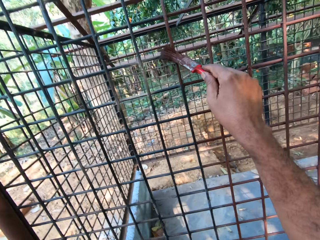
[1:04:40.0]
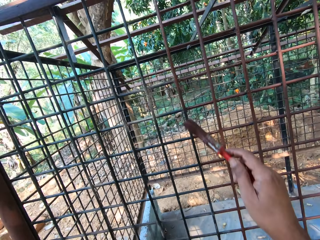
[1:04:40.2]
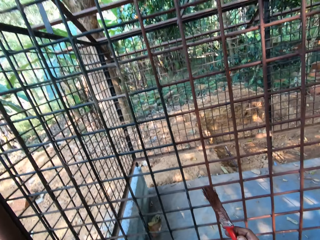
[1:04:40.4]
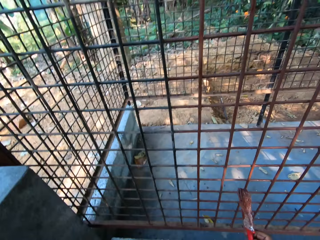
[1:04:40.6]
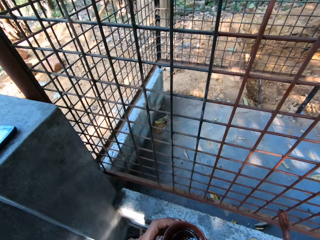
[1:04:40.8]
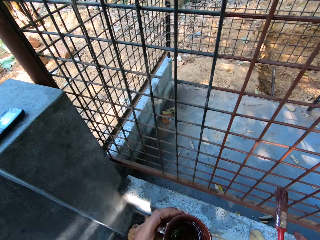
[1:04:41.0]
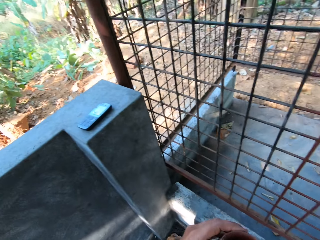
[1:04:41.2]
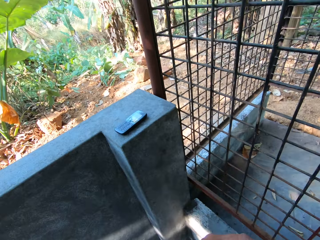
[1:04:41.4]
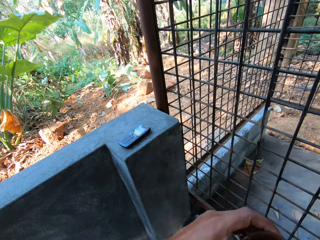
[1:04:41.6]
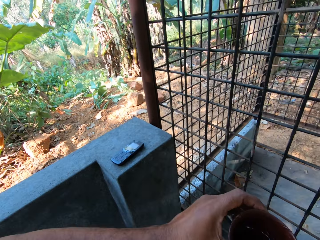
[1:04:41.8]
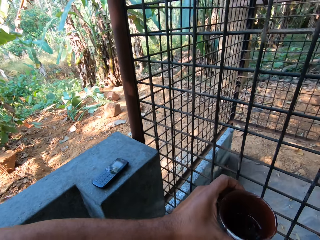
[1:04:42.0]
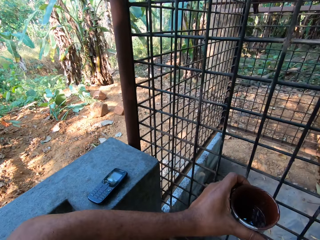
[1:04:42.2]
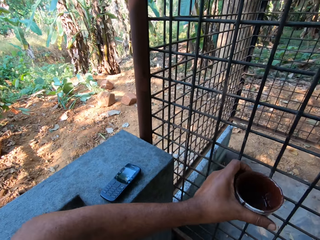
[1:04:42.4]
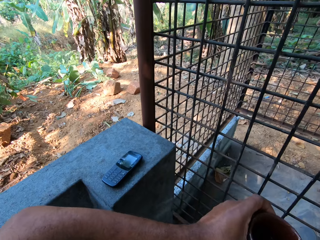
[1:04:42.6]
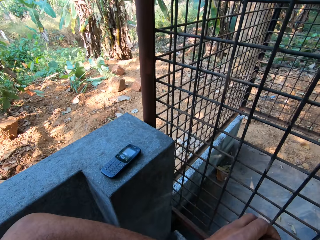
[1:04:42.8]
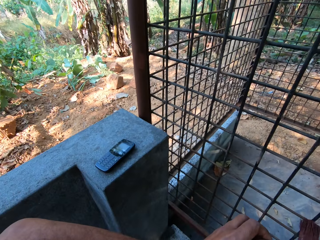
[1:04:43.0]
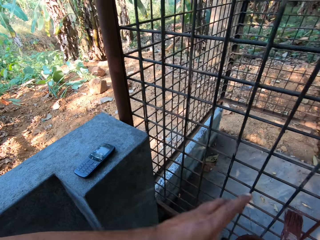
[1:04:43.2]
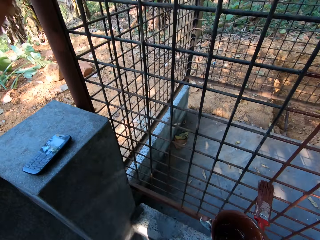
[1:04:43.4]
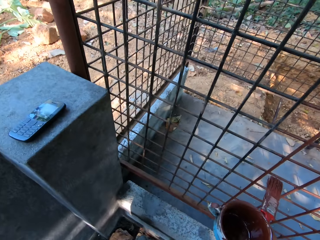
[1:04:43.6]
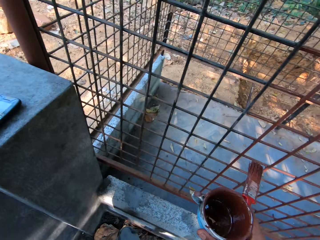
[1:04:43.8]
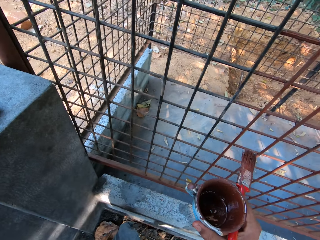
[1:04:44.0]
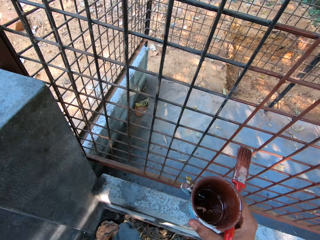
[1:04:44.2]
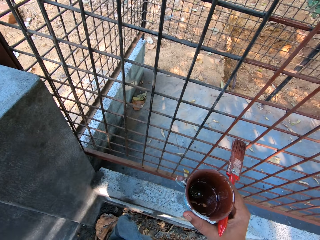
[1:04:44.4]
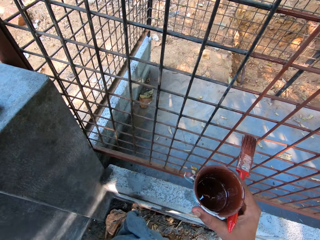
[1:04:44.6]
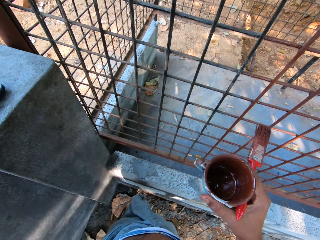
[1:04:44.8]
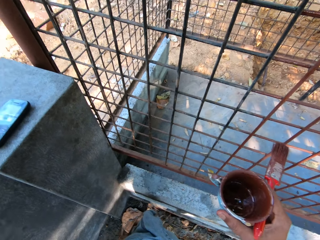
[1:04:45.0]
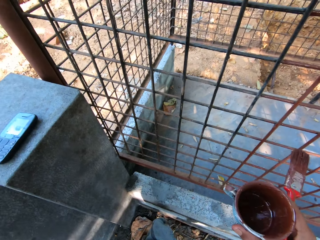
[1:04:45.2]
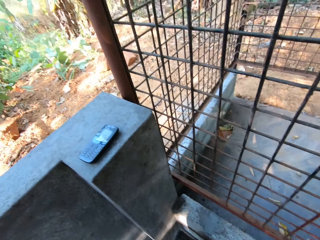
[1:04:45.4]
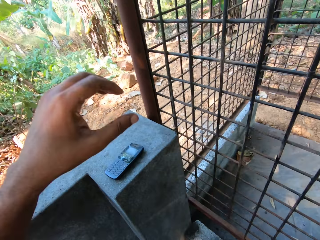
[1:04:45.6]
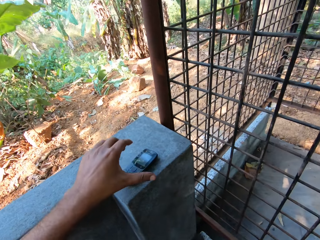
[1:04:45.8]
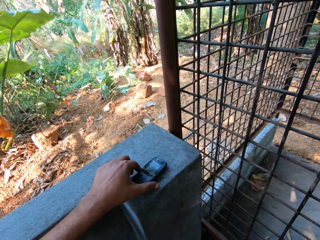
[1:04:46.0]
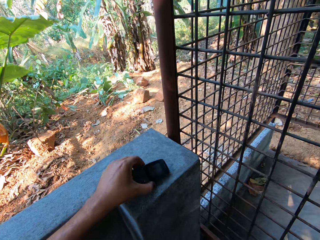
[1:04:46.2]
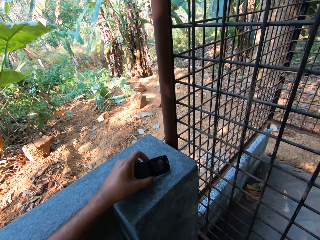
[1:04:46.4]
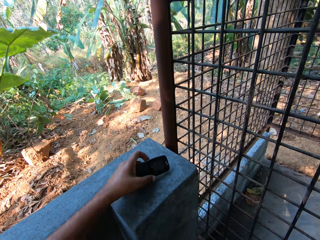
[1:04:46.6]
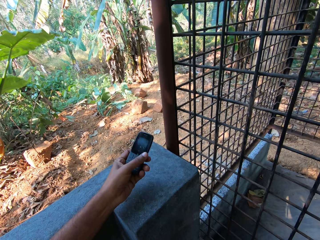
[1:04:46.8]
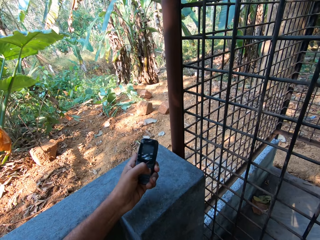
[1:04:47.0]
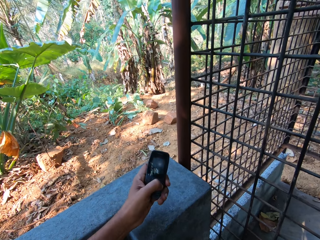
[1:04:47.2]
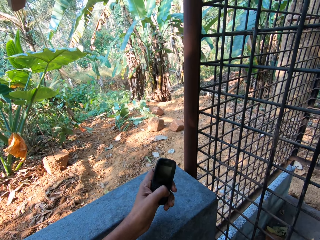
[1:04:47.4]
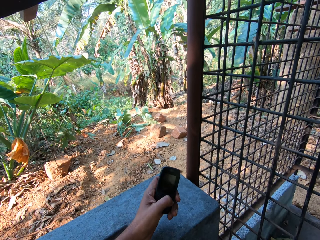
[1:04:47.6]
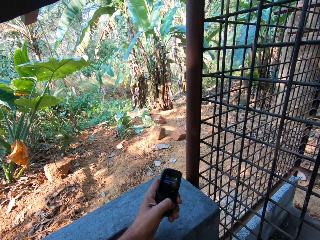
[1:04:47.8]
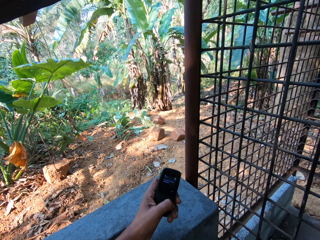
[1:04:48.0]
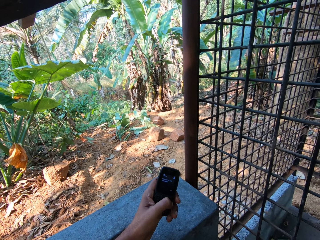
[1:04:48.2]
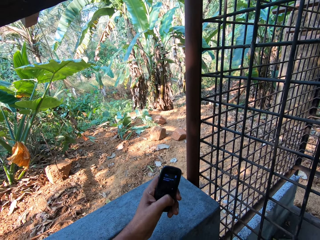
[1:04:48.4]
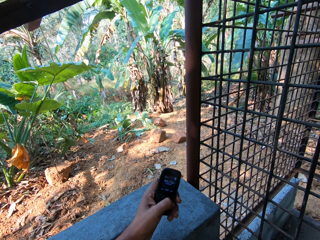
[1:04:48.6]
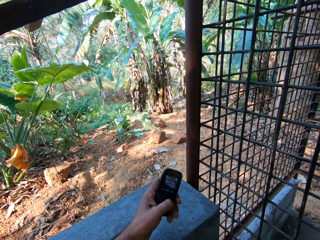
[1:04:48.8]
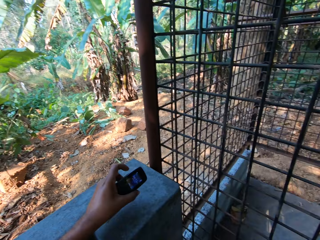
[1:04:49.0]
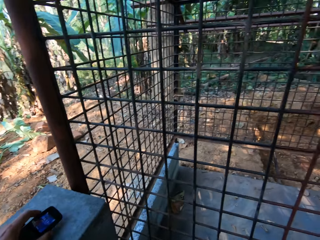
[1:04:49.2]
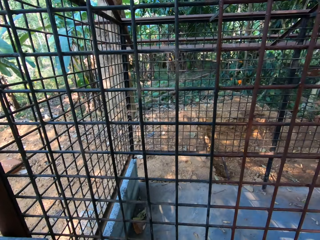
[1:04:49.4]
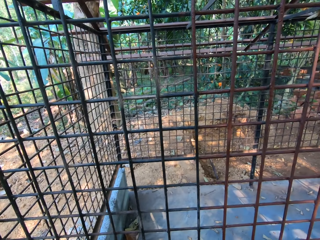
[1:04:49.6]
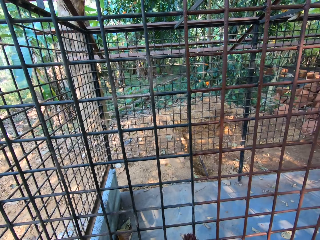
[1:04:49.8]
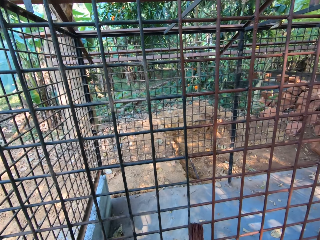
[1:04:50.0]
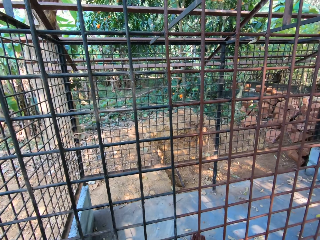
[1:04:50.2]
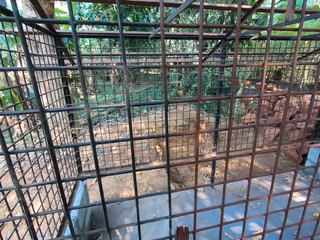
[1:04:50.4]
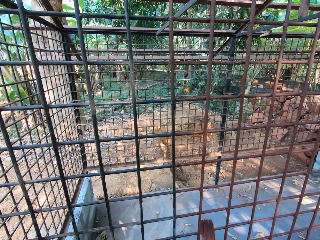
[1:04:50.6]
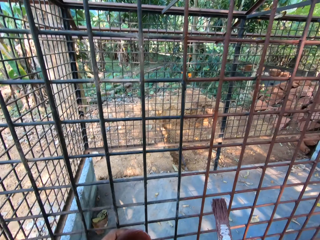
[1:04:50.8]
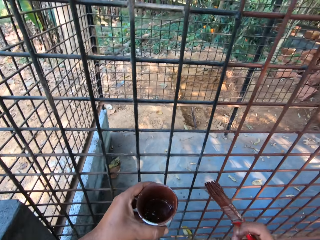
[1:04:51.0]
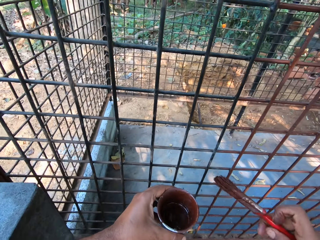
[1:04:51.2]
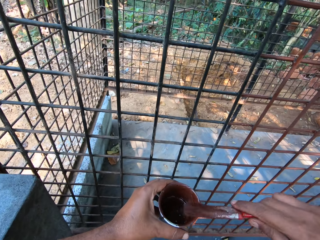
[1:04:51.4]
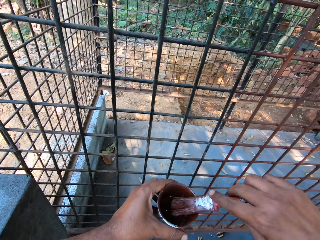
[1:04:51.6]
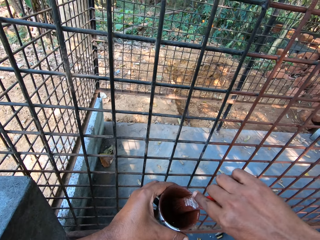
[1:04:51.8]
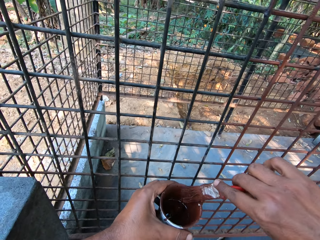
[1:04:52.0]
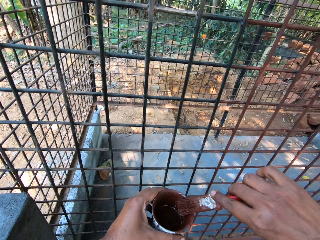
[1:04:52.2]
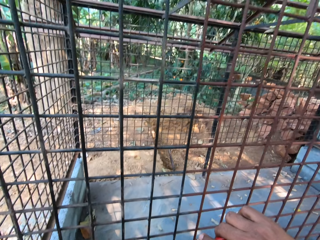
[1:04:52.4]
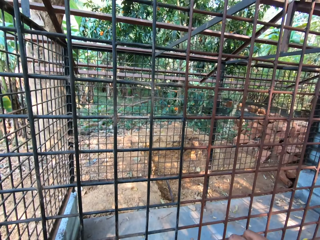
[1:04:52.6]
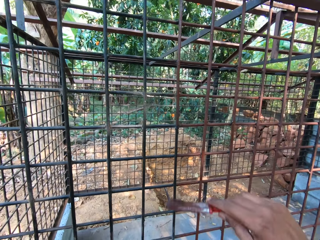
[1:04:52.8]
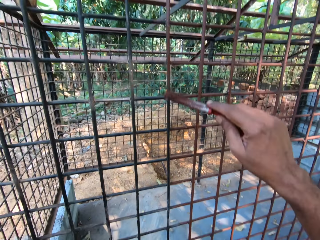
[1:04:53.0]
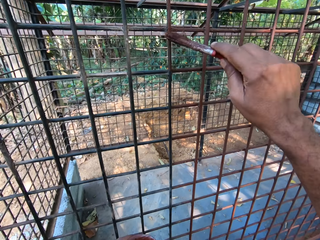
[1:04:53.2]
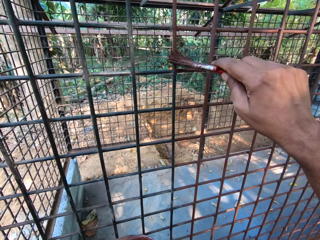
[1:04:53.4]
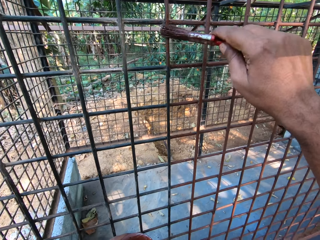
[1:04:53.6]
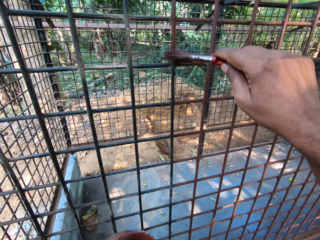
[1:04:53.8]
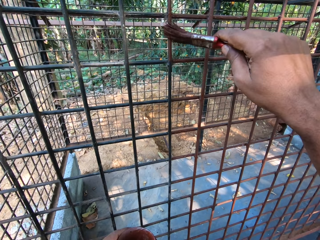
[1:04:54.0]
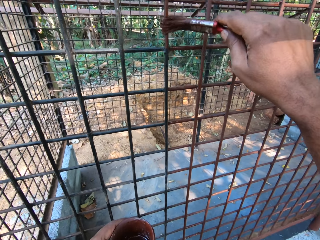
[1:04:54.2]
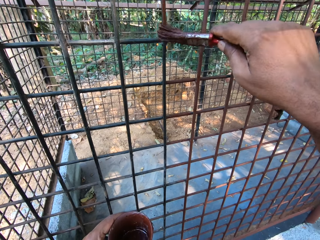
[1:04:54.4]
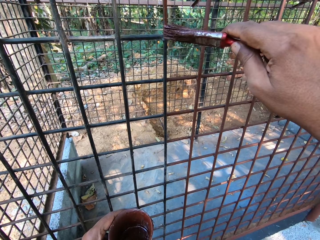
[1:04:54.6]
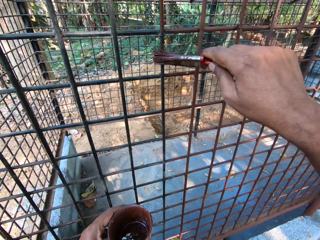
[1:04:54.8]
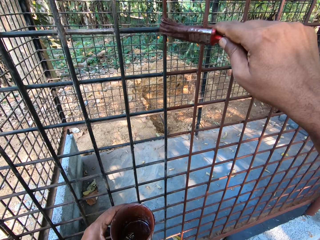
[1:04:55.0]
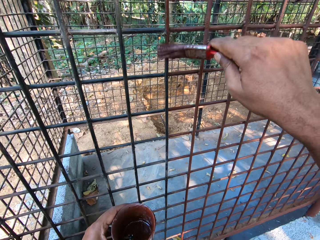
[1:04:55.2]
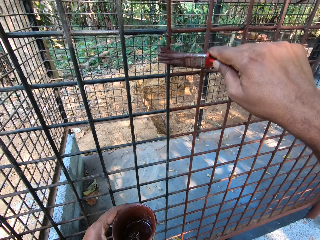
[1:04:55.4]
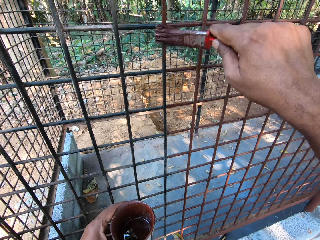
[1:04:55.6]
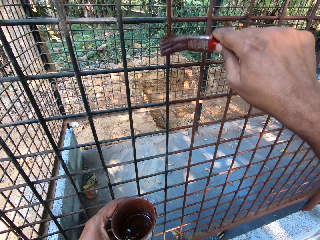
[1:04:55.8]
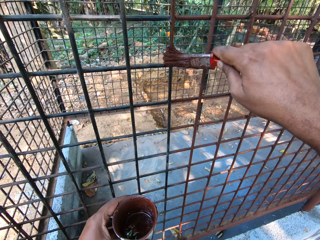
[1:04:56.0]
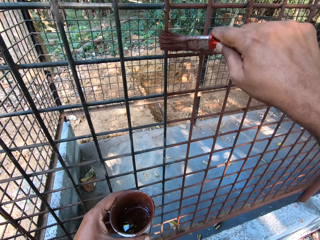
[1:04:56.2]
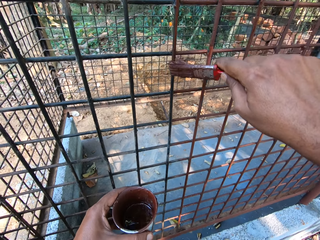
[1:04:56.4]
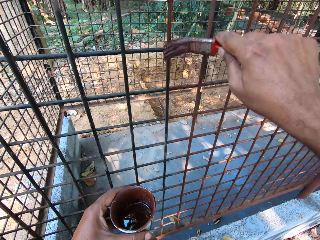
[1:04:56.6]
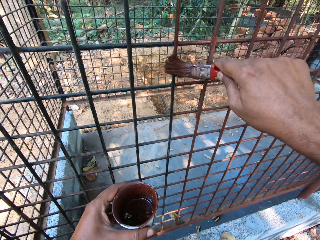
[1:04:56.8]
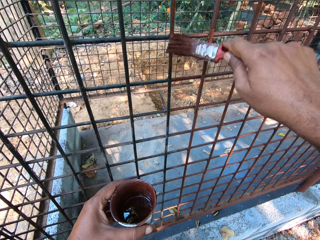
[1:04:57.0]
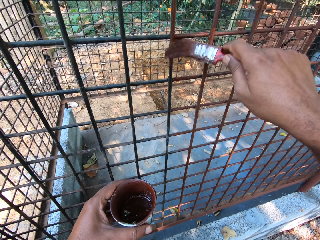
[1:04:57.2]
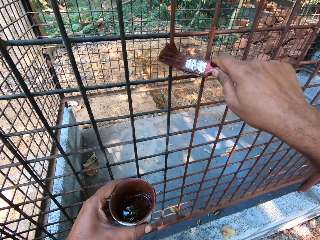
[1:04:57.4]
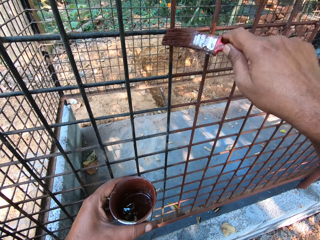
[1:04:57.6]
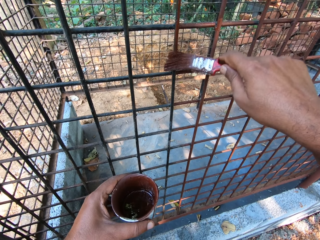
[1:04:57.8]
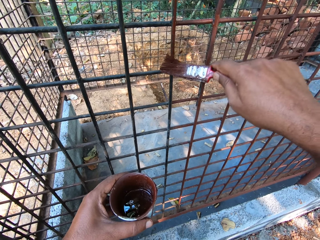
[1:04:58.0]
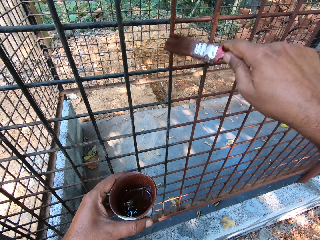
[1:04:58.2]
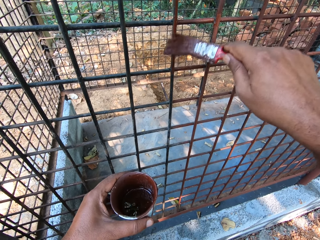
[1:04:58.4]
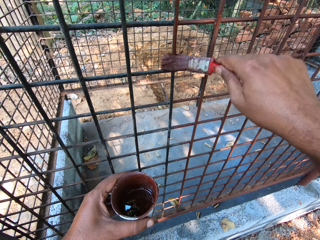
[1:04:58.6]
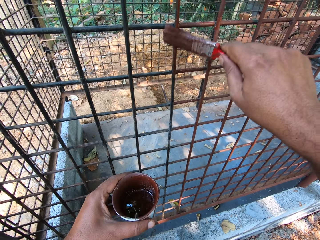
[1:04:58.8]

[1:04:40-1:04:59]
The camera wearer holds a can with his right hand. He moves the cup in his left hand. He passes the cup to his right hand. He adjusts a camera on his head with his left hand. He picks up a phone from the top of a wall with his left hand. He operates the phone with his left hand. He drops the phone on the top of the wall with his left hand. He passes the cup to his left hand. He dips the paint brush into paint in the cup with his right hand. He paints iron bars with the paint brush in his right hand.

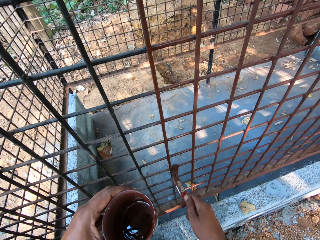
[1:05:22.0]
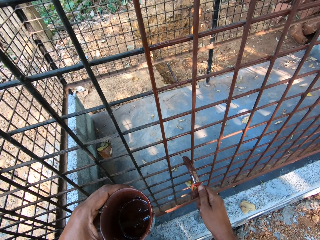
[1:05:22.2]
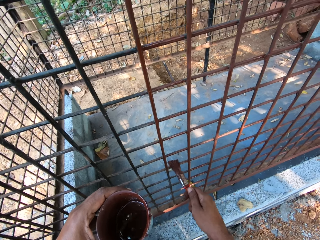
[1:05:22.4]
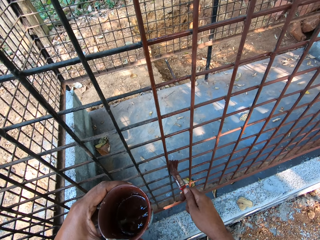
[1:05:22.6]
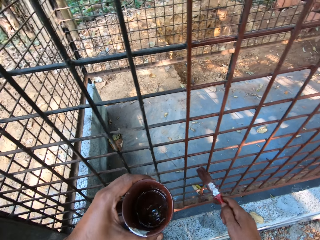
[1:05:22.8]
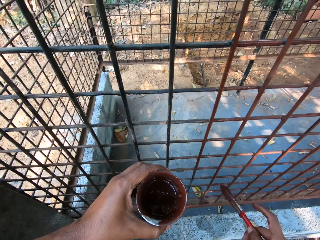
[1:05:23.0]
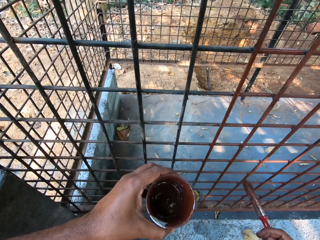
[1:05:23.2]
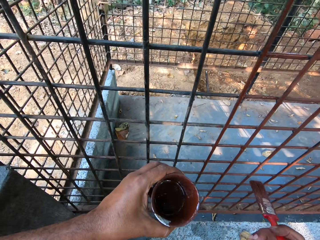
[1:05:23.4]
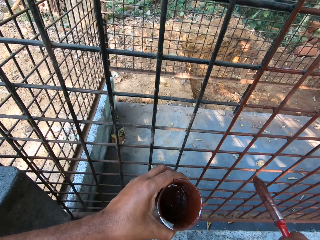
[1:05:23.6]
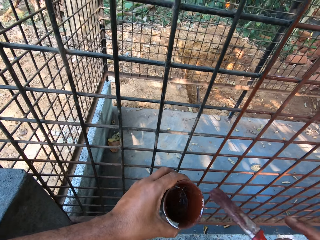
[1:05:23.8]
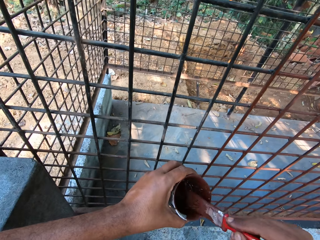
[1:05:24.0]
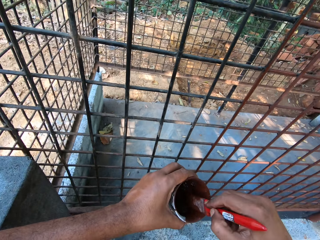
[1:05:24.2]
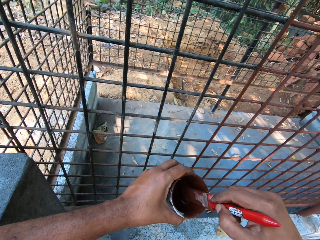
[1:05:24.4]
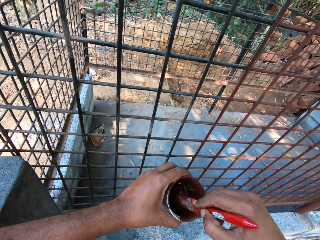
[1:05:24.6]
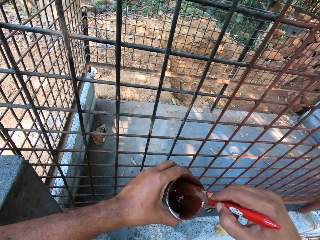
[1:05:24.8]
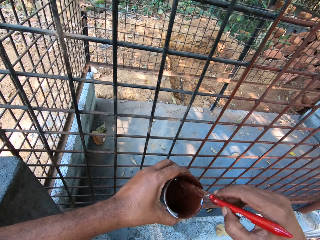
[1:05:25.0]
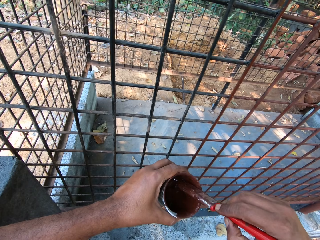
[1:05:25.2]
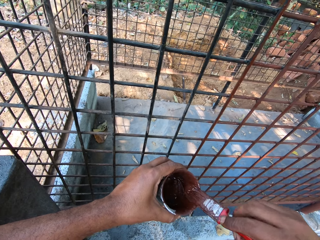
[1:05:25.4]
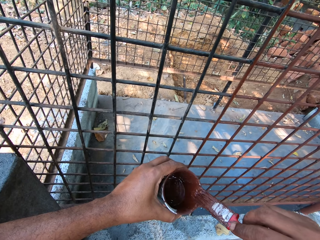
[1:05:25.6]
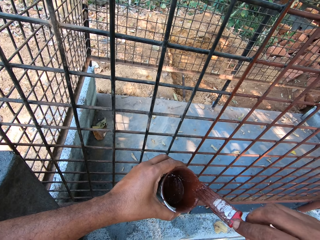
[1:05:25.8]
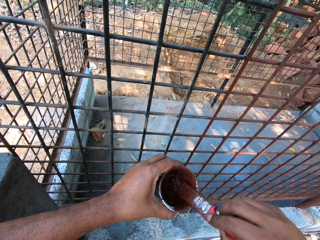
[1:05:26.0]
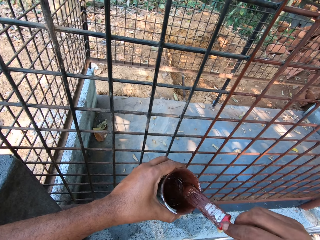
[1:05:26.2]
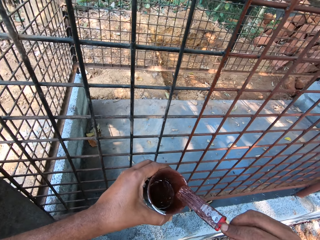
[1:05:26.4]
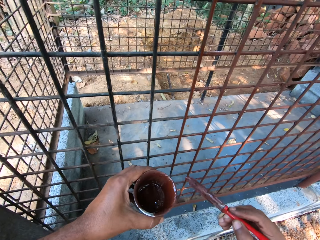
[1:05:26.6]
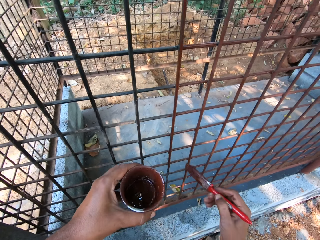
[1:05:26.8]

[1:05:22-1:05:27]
The camera wearer dips the paint brush into paint in the cup with his right hand. He rubs the paint brush on the side of the cup with his right hand.
